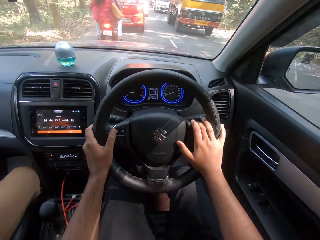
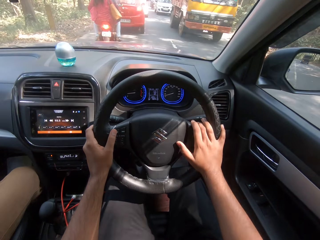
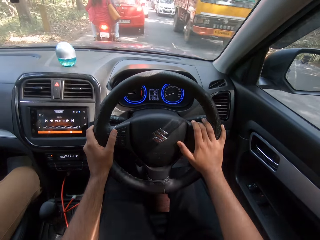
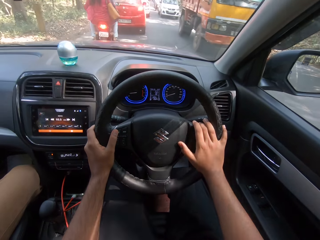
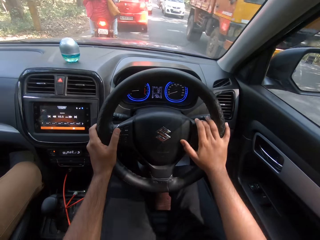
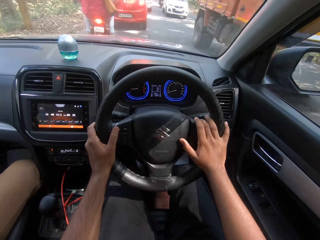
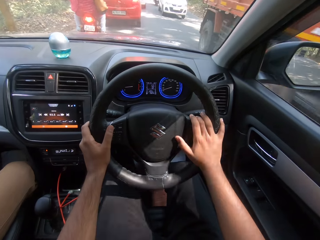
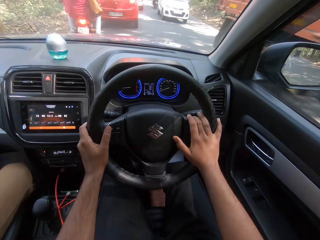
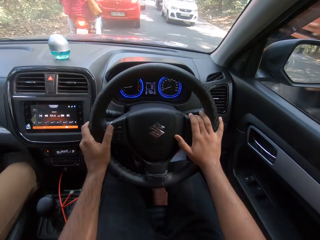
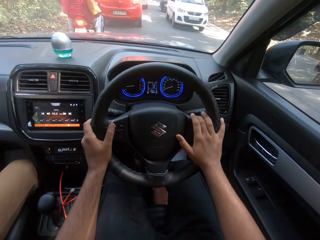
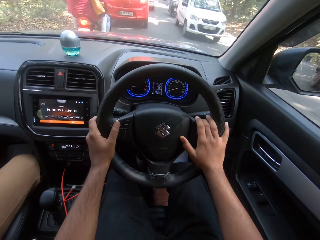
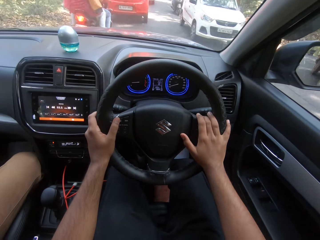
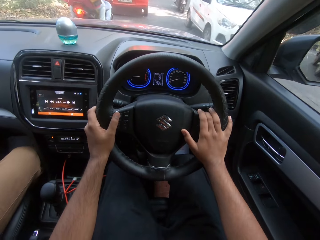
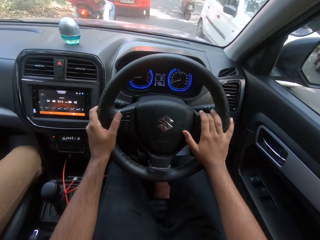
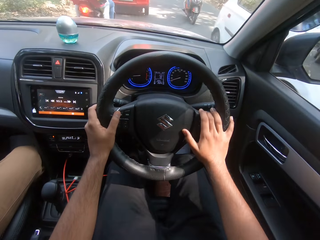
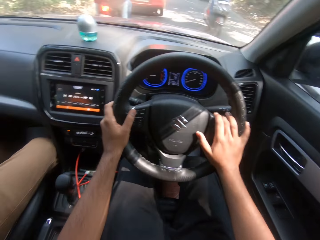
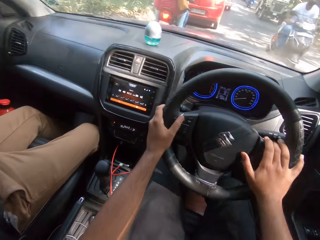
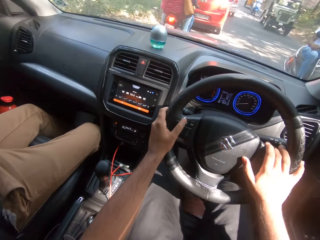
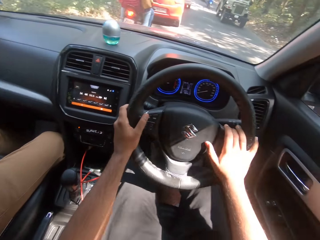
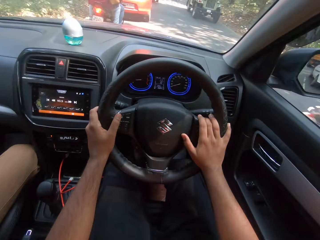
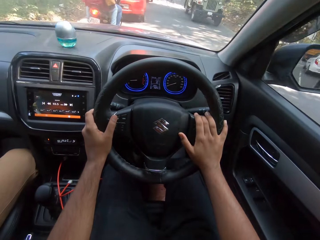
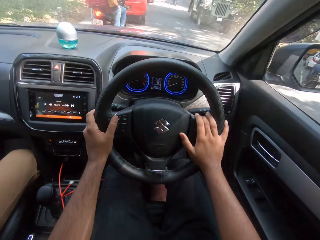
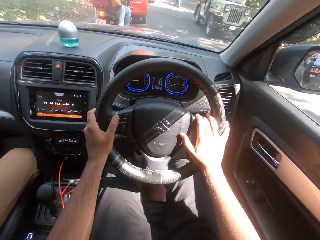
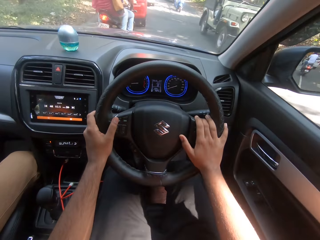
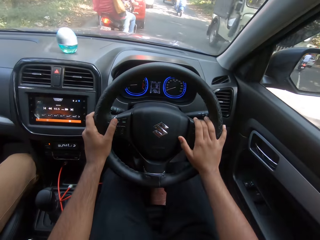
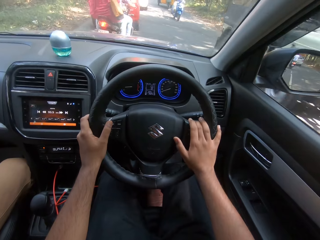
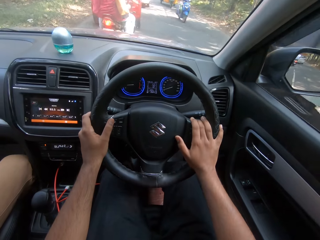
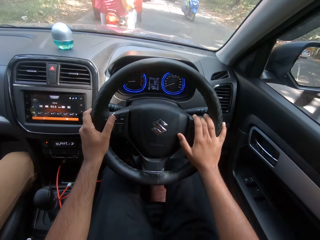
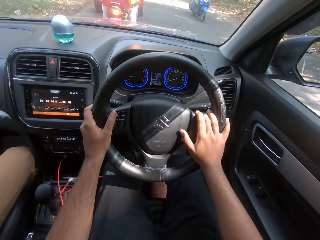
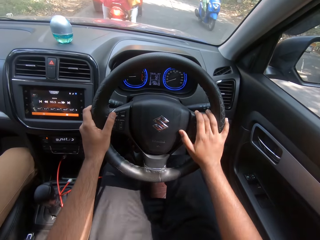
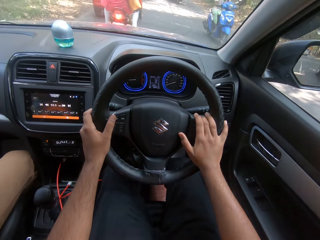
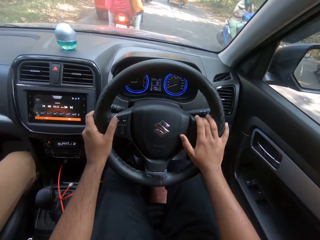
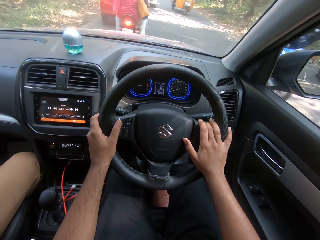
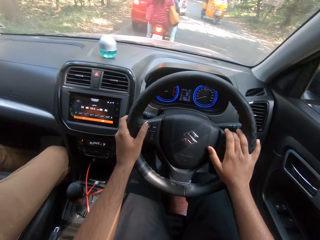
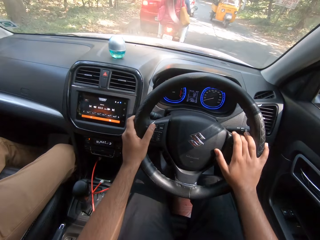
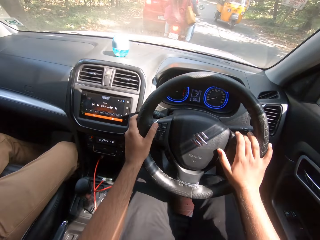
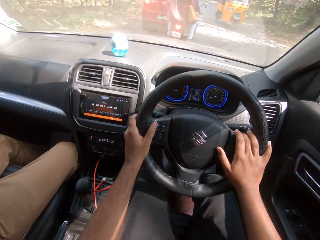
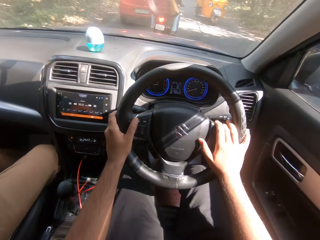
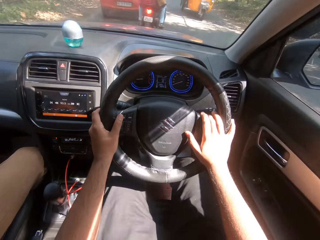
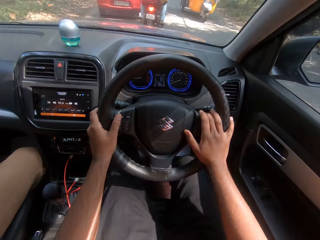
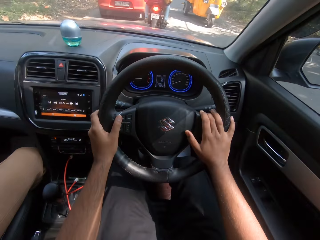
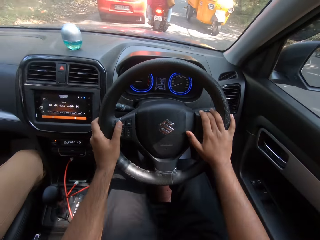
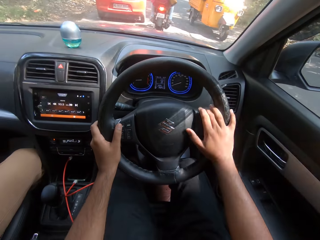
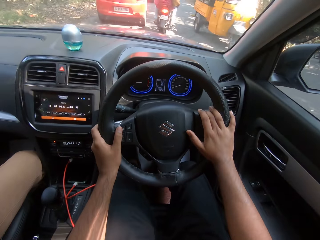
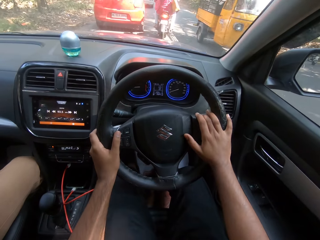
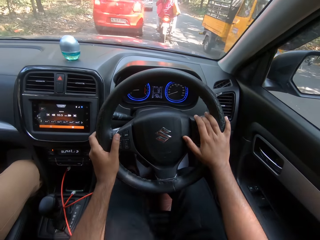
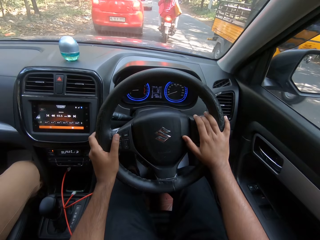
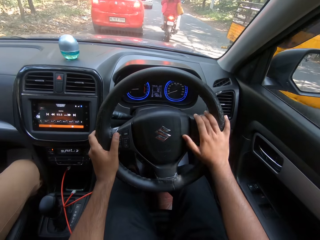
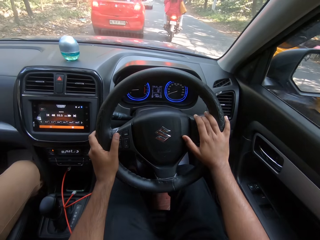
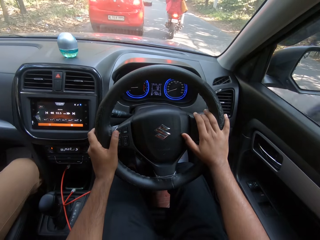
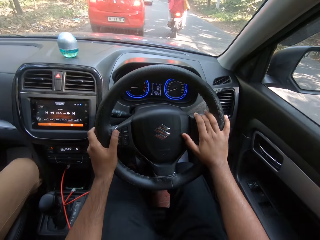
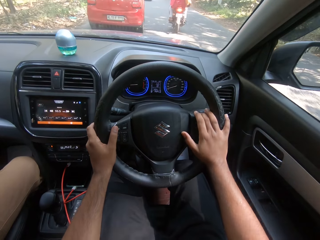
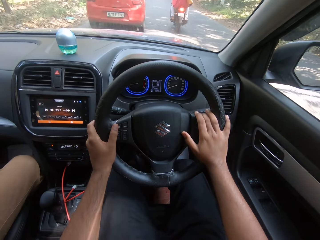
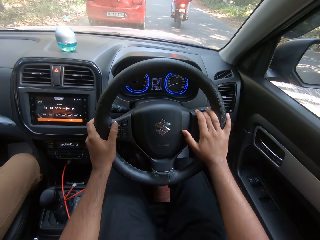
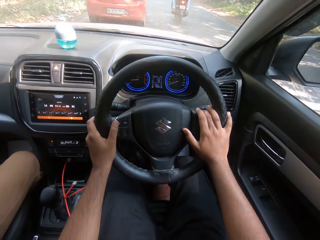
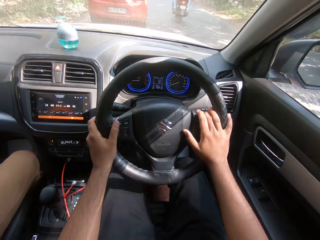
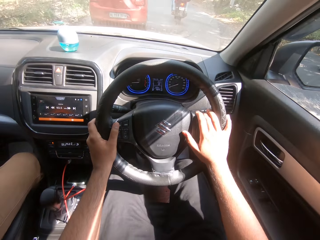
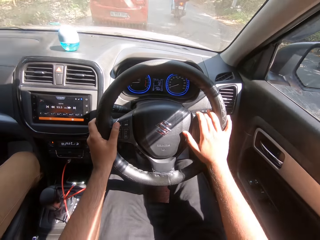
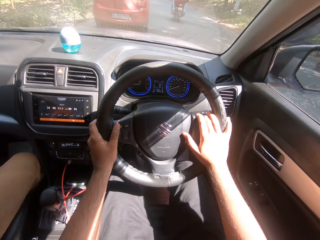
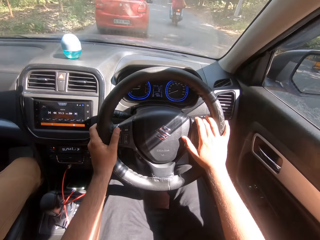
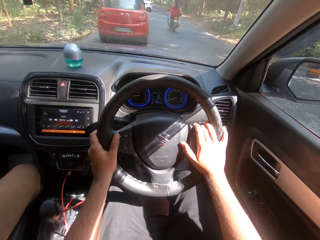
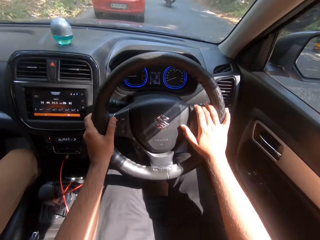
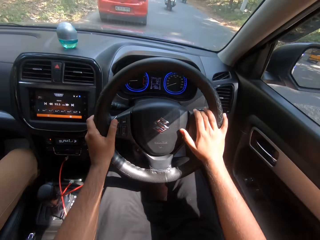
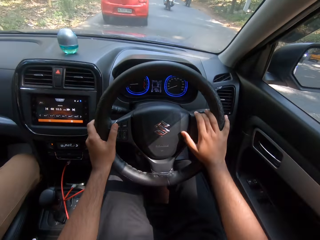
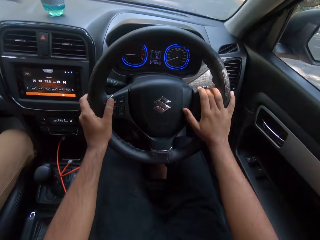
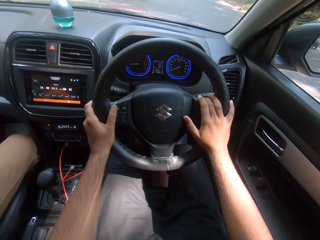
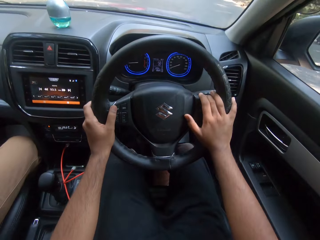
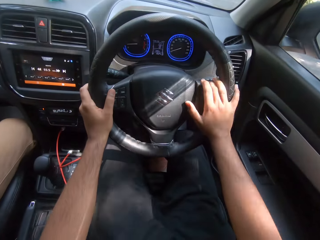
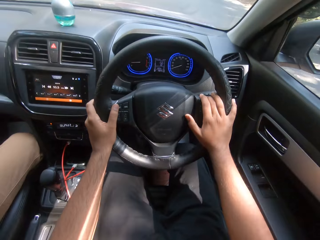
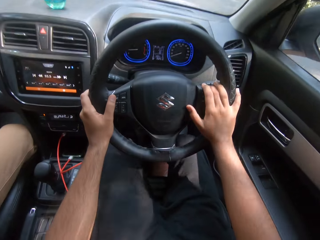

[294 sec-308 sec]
A truck drives past the camera wearer. A white car drives past them. A bike drives past them. A car drives past them. A bike drives past them. A tricycle drives past them. The camera wearer converses with a woman.

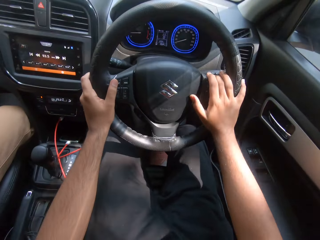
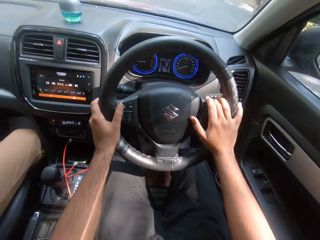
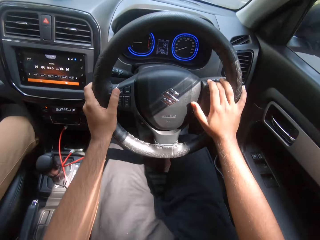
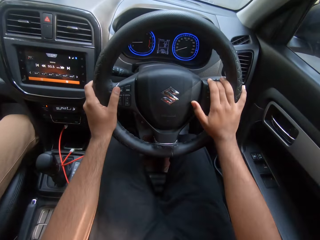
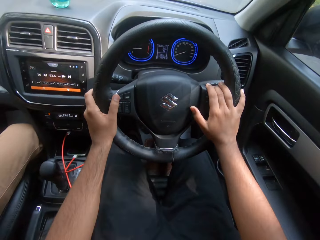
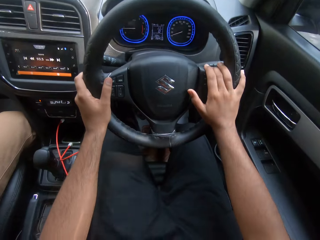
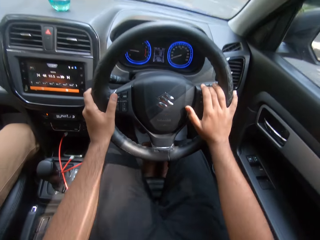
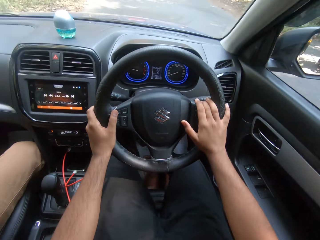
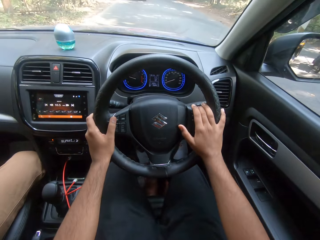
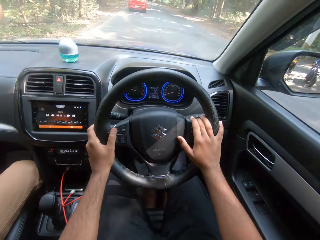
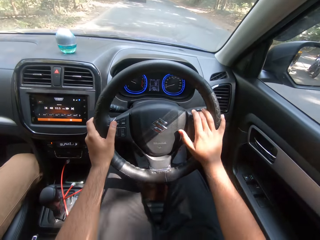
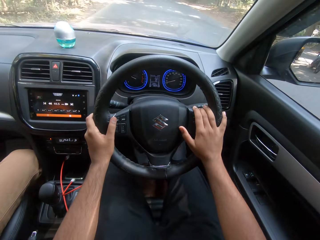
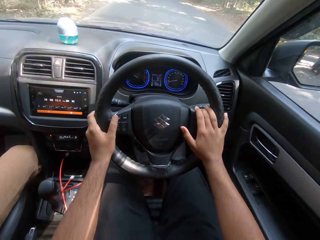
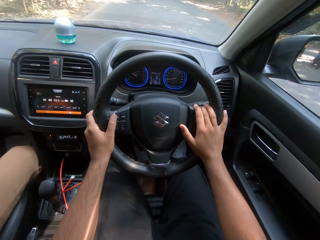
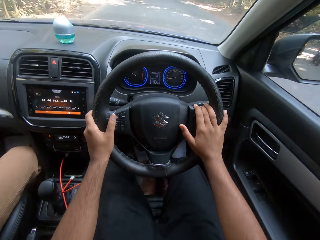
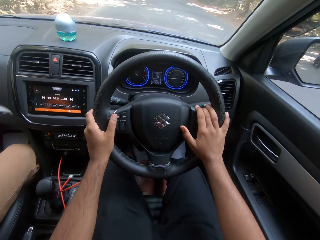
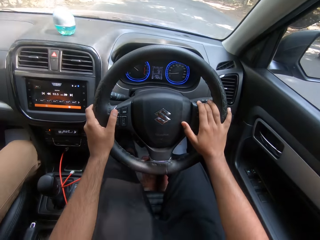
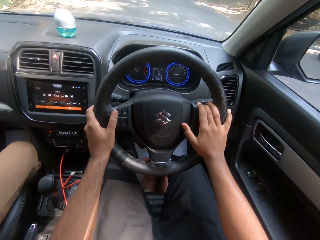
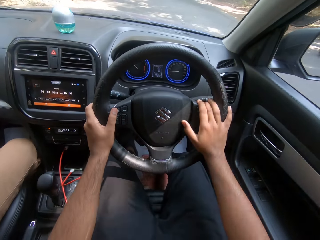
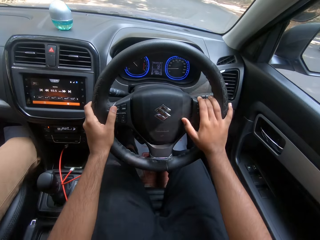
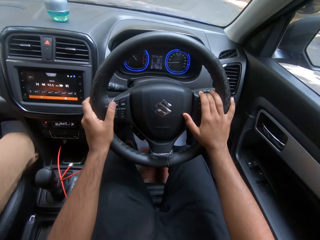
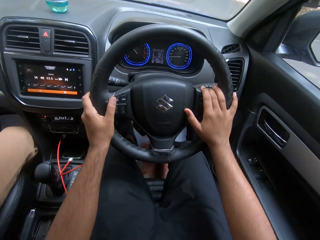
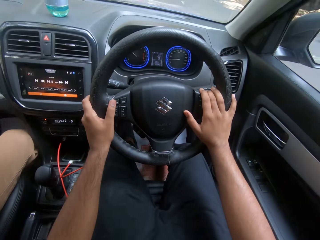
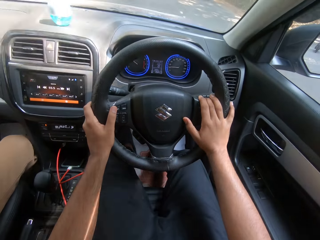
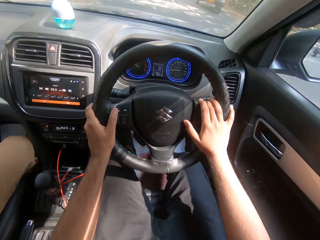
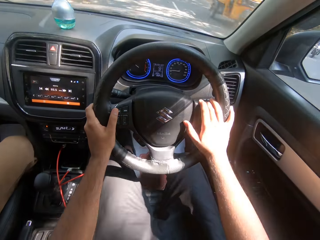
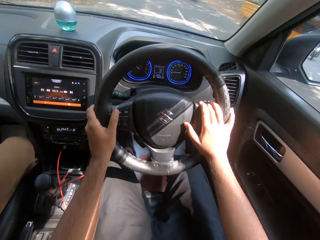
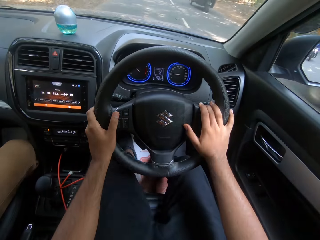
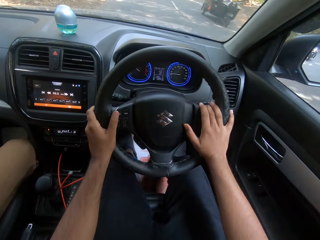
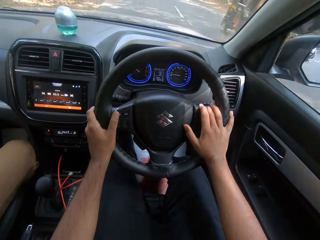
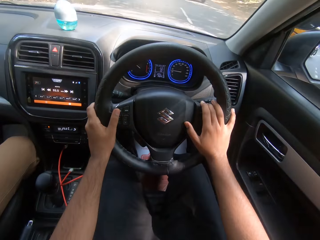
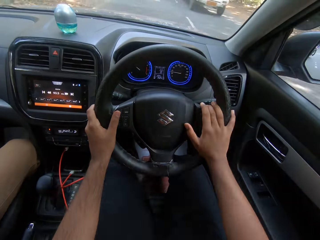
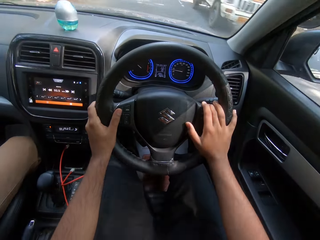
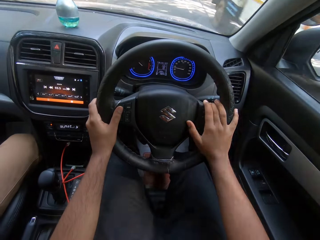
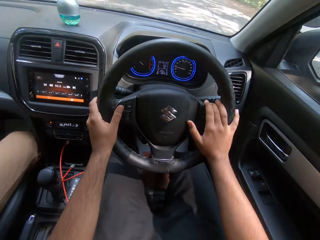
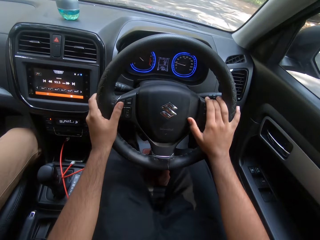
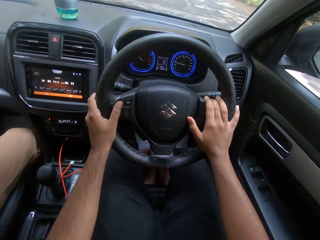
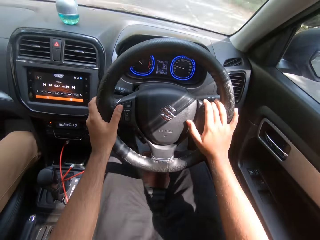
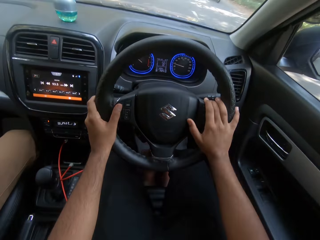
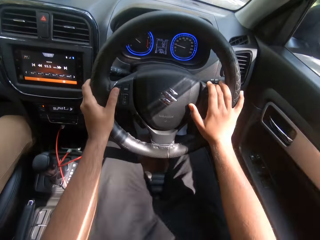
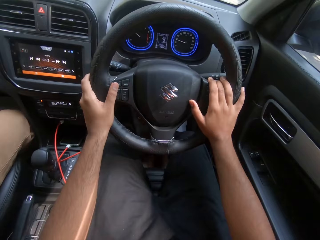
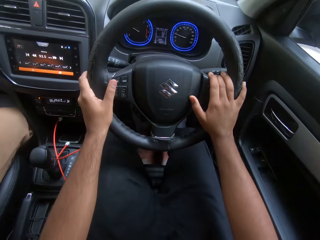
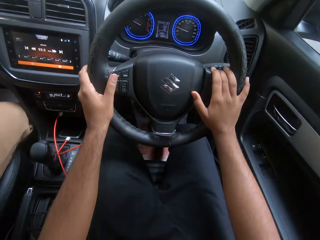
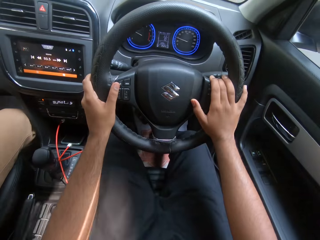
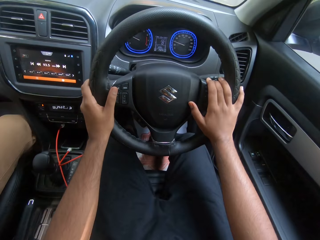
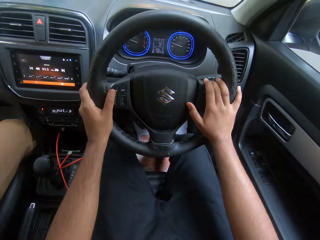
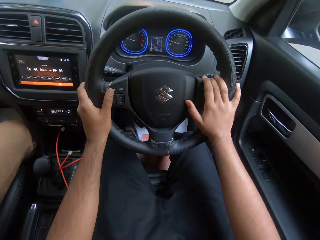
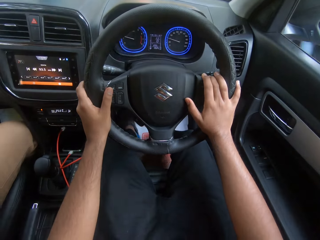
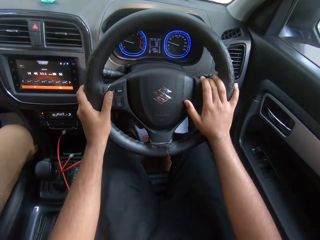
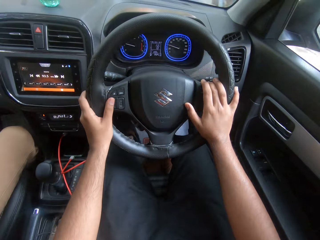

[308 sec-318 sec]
A tricycle drives past the camera wearer. A truck drives past them.
